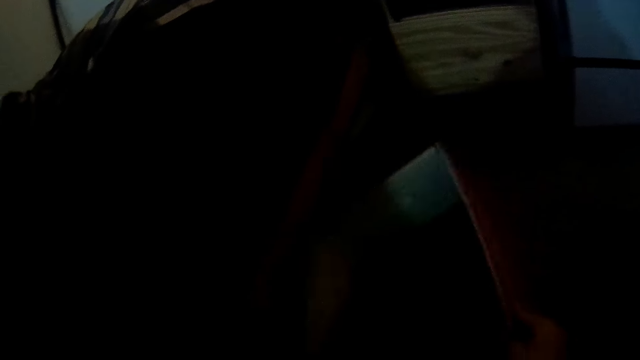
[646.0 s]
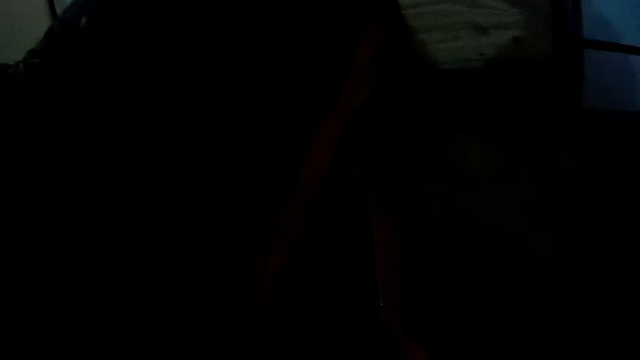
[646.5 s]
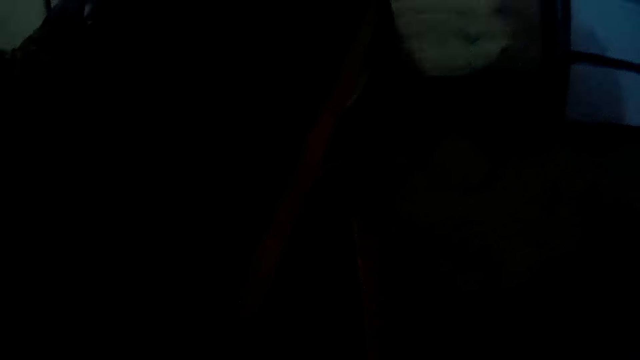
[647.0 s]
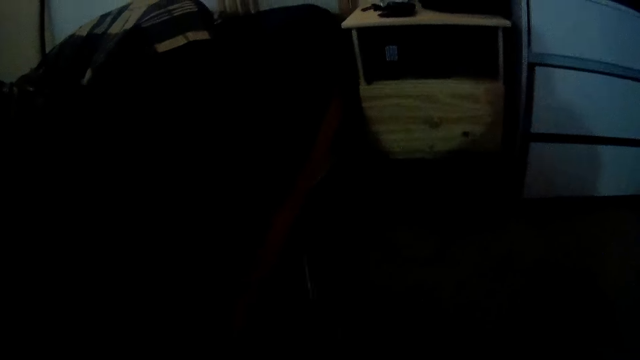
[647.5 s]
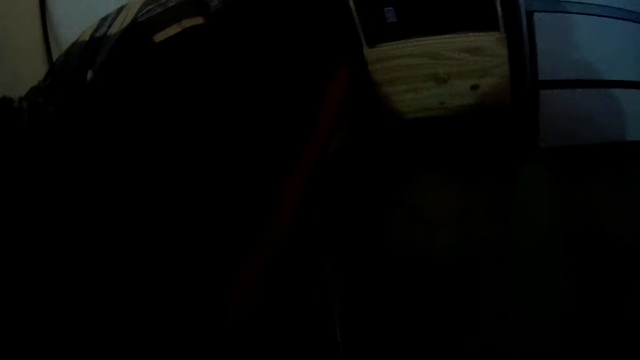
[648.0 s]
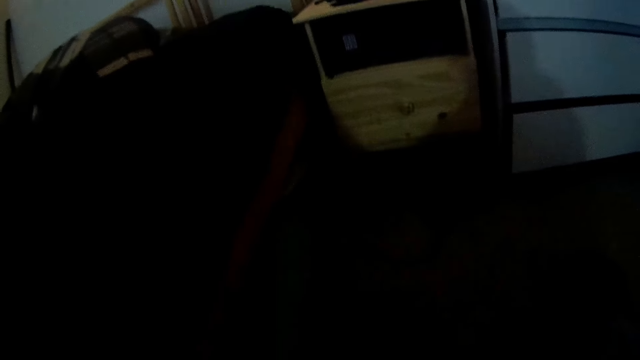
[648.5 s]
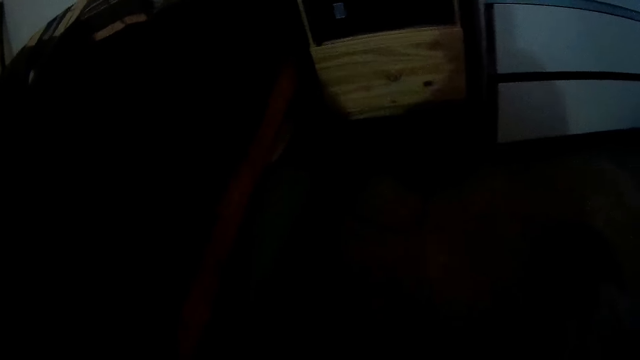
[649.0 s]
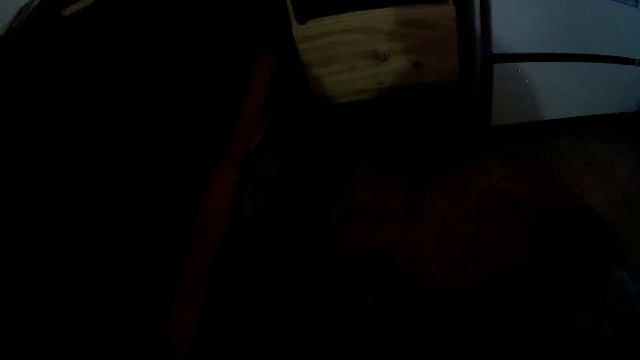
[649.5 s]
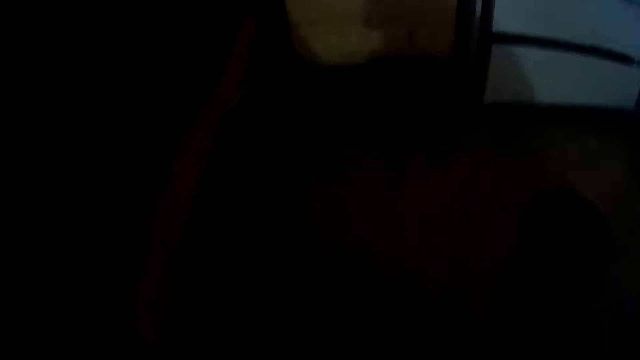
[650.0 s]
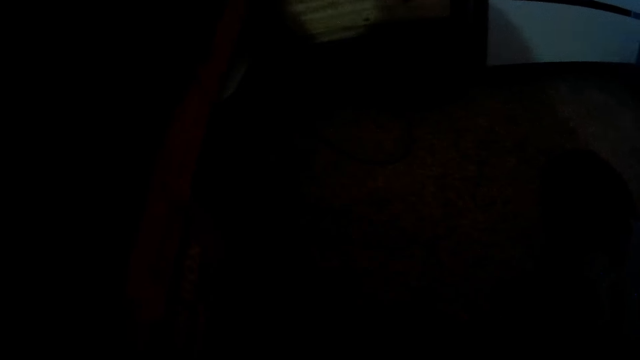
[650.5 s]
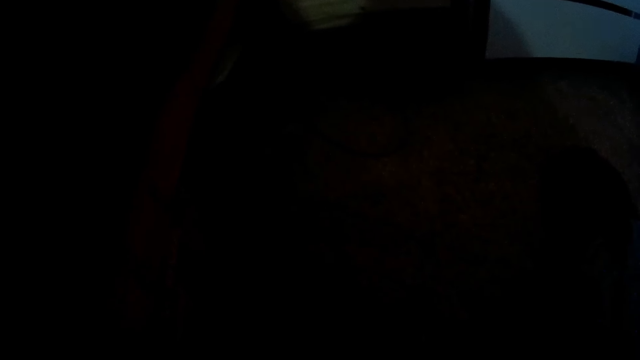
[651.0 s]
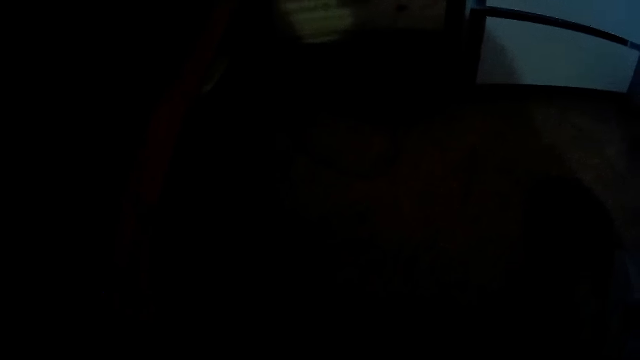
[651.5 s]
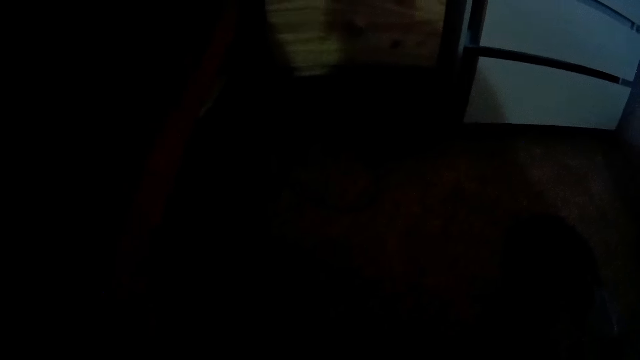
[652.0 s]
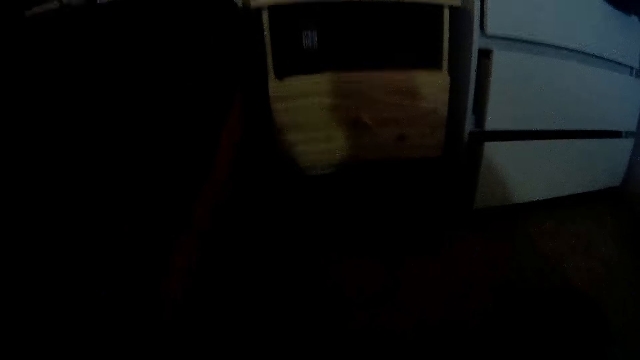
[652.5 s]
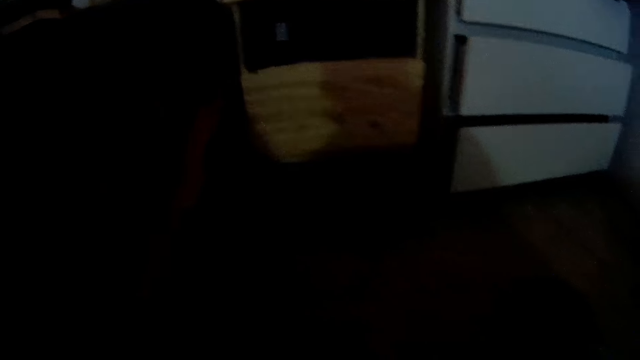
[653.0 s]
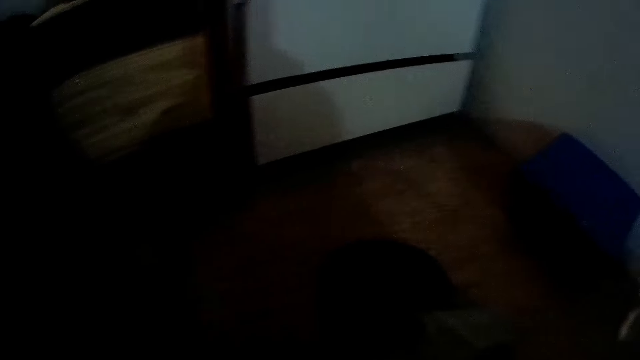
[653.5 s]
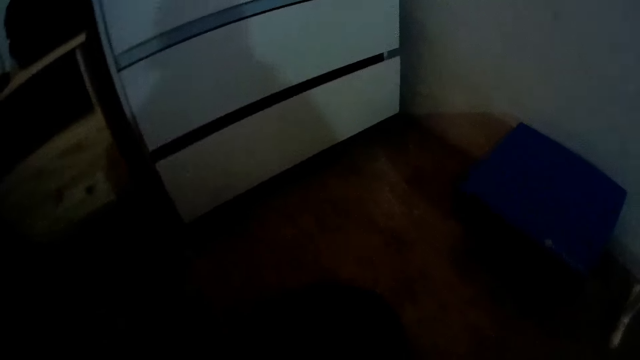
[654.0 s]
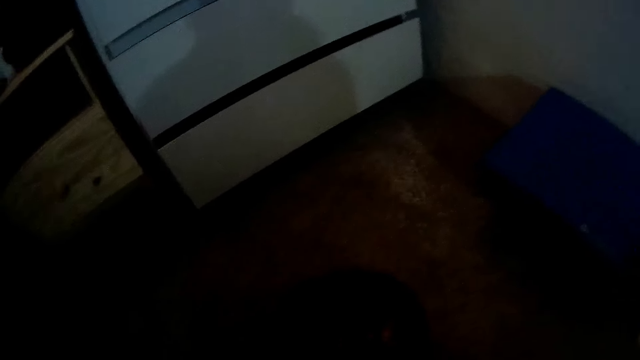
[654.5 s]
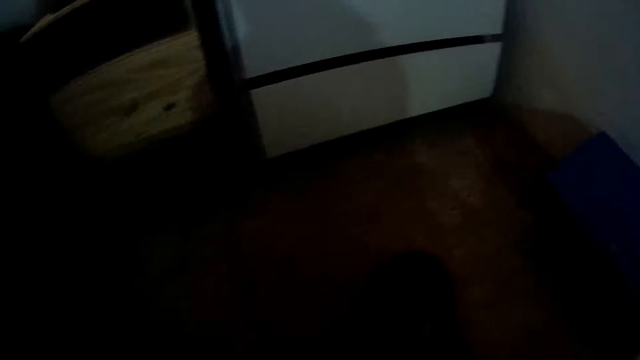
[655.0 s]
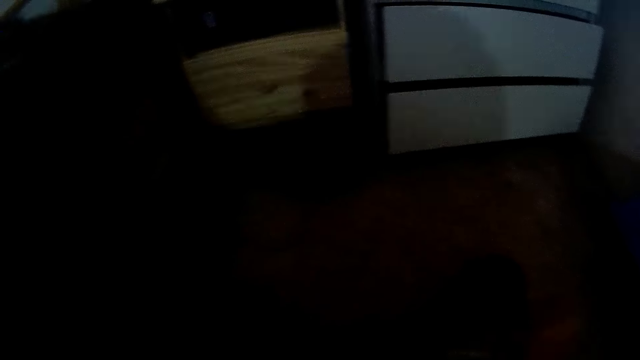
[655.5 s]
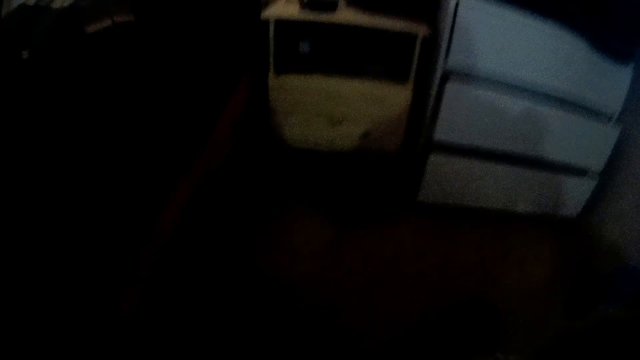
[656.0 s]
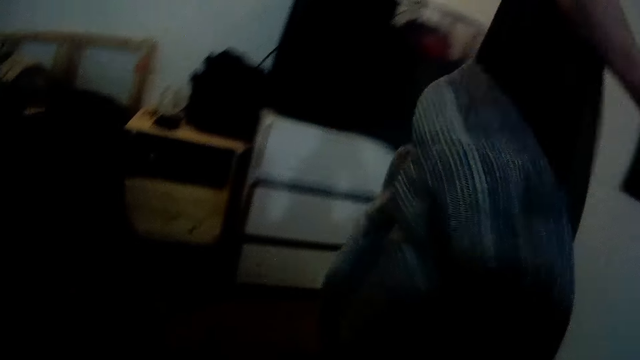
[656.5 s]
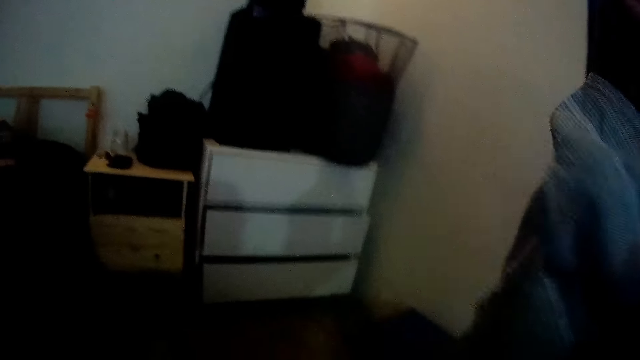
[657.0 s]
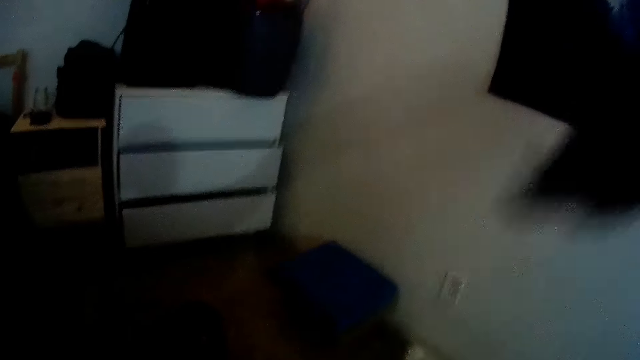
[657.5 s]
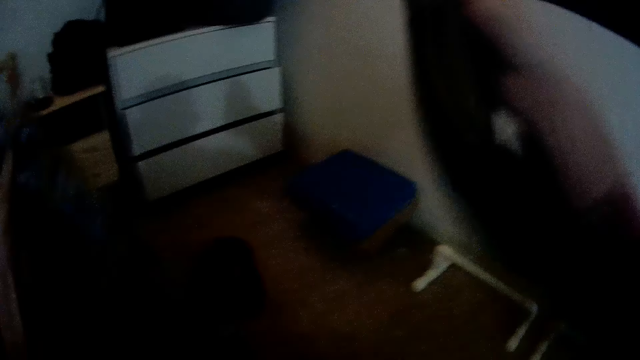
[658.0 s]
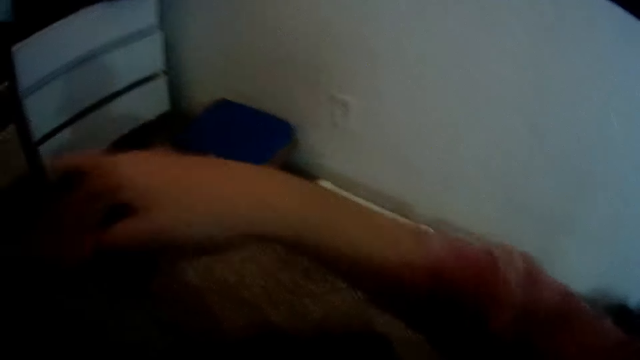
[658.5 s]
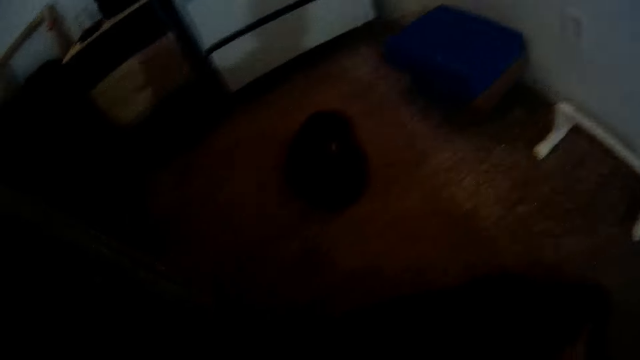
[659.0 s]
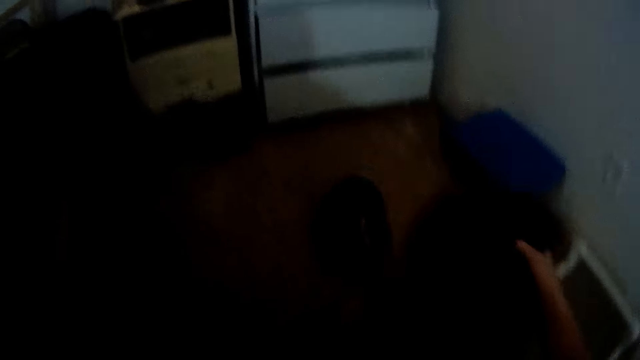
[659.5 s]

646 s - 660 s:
The camera wearer sorts some clothes with his hands.

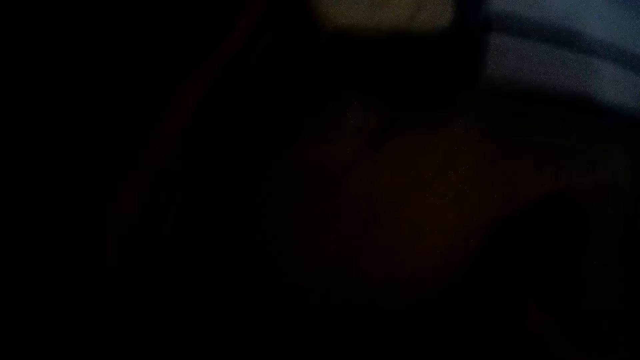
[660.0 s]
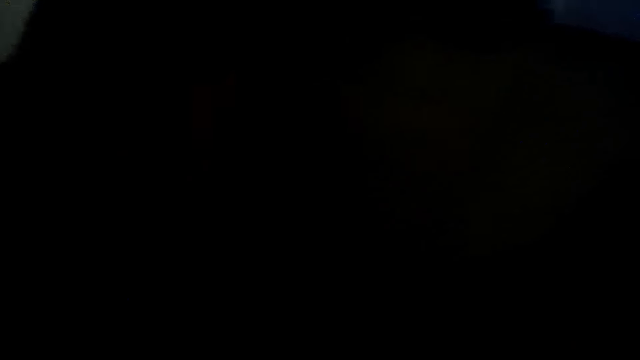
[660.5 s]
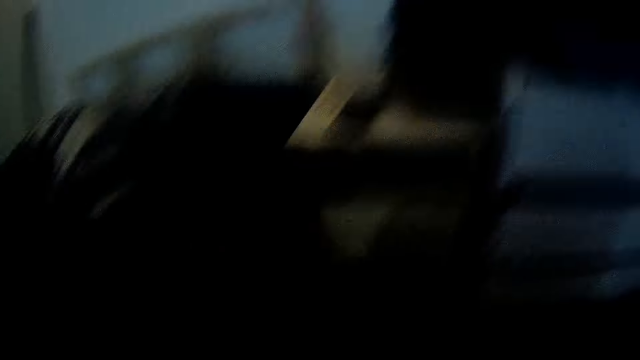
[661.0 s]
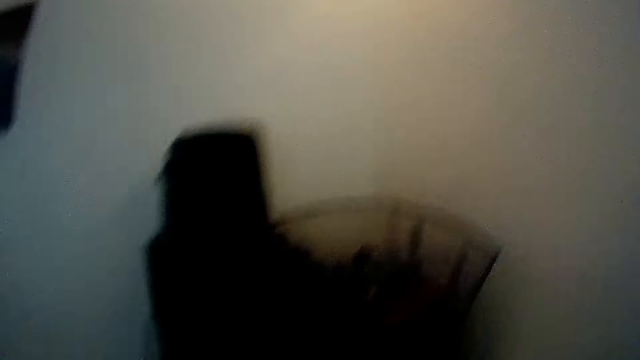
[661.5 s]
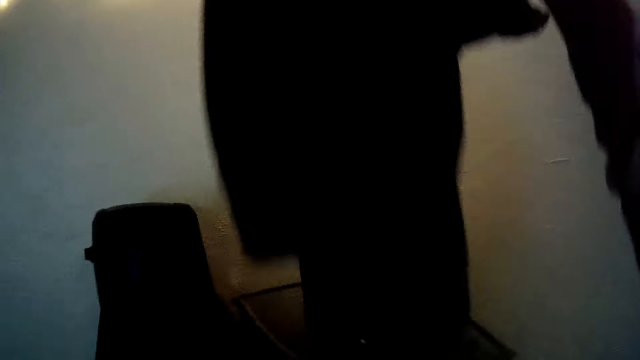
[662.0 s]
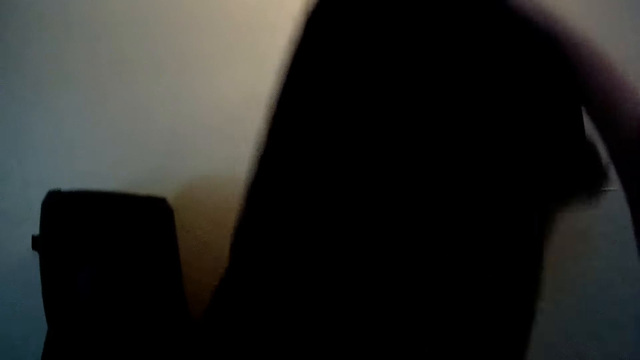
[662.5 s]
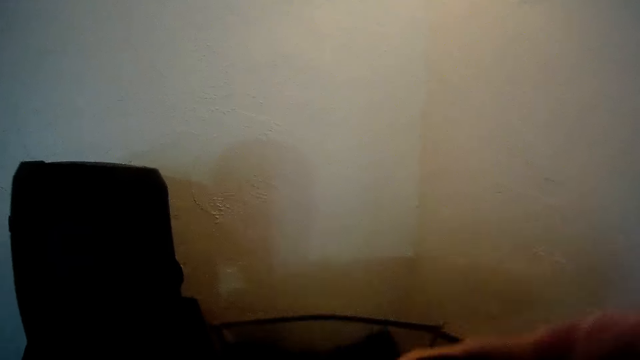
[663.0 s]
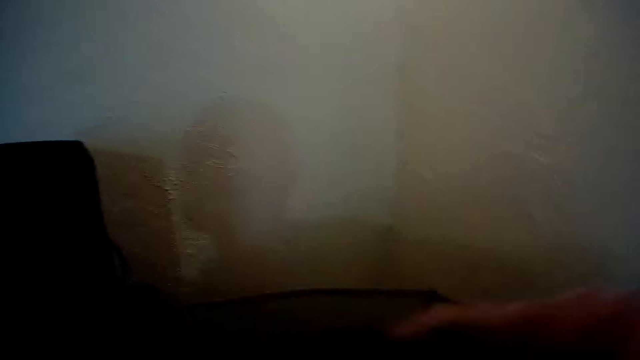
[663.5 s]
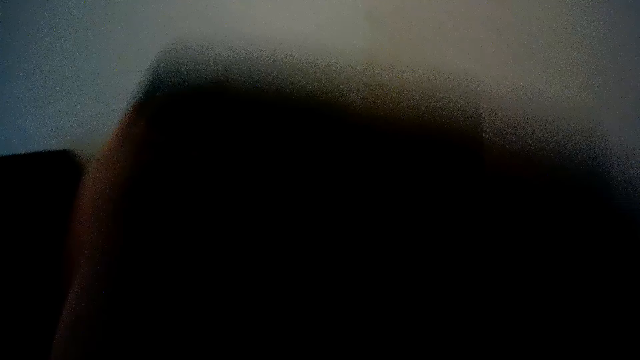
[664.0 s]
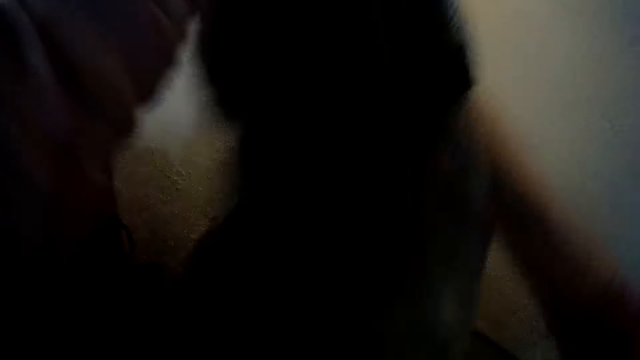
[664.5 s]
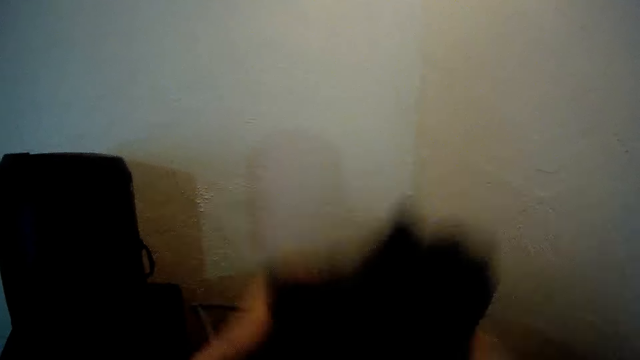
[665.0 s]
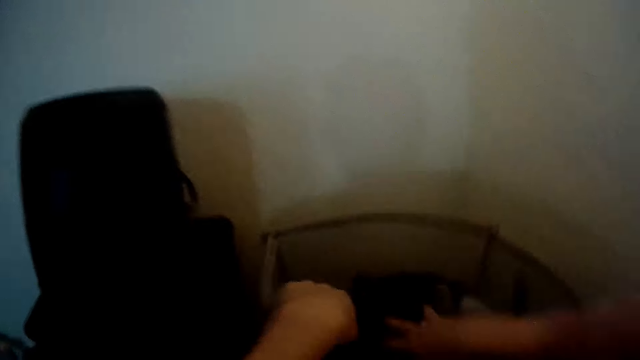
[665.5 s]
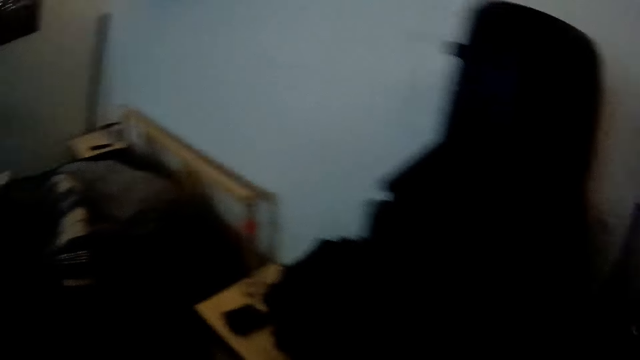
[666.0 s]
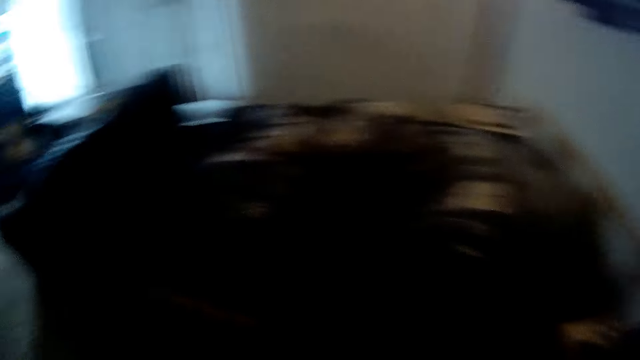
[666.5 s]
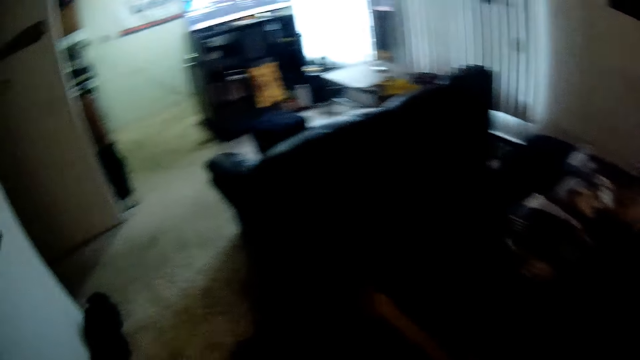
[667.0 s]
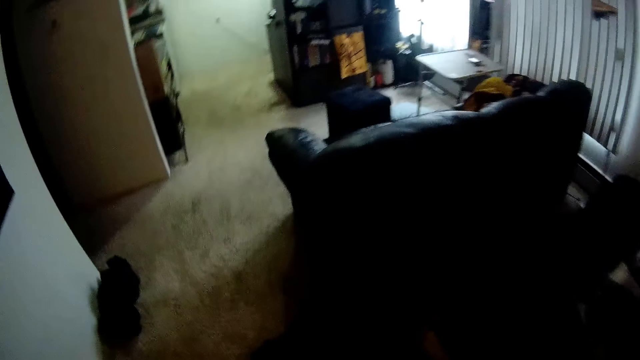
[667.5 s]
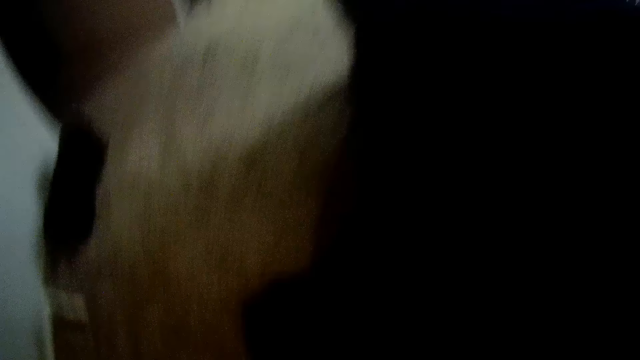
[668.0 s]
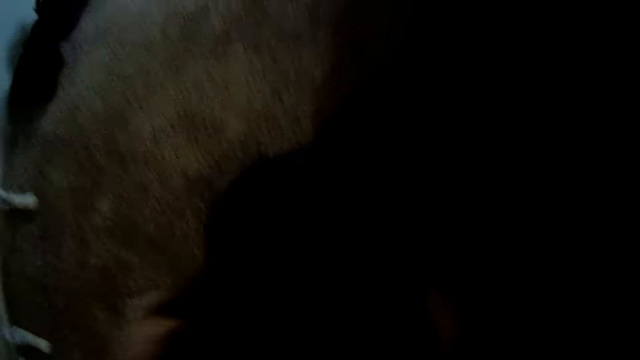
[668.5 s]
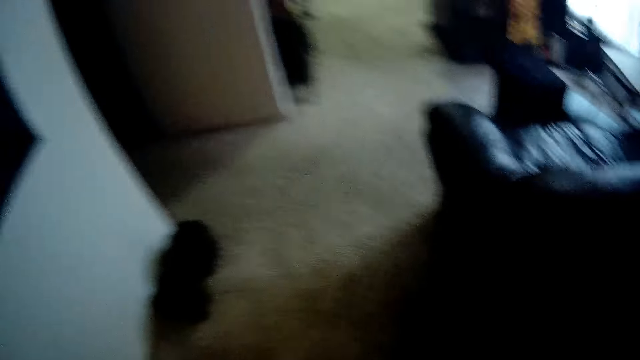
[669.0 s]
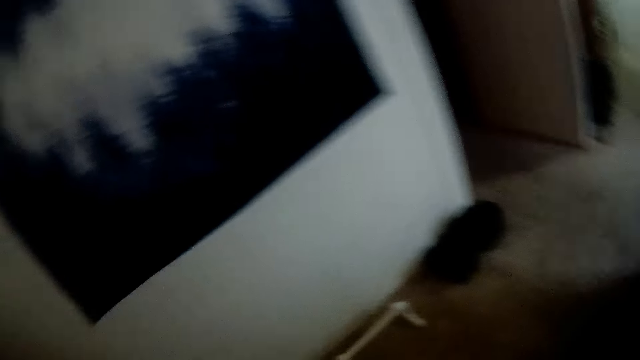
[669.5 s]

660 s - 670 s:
The camera wearer drops the cloth in a basket. He holds the dress coat. He picks a cloth from the floor with his hands.
